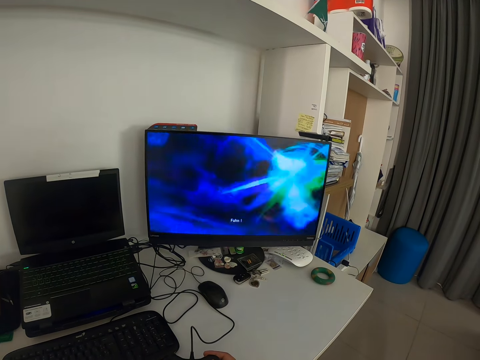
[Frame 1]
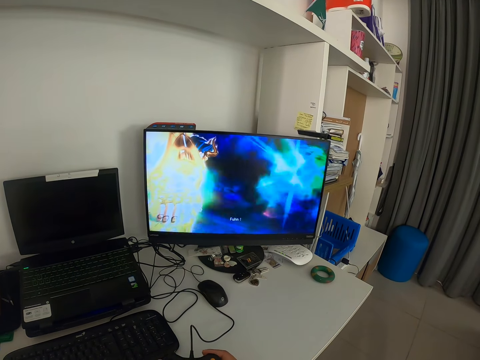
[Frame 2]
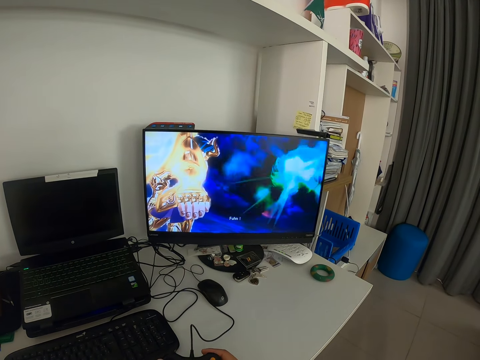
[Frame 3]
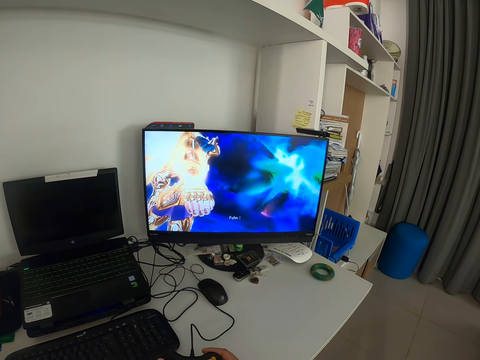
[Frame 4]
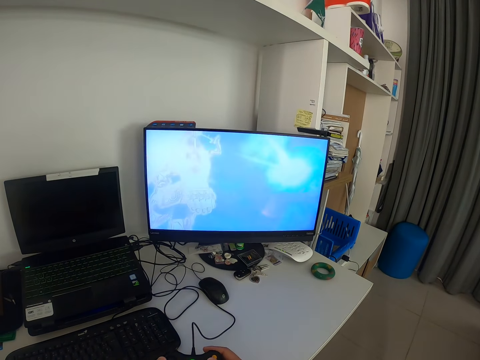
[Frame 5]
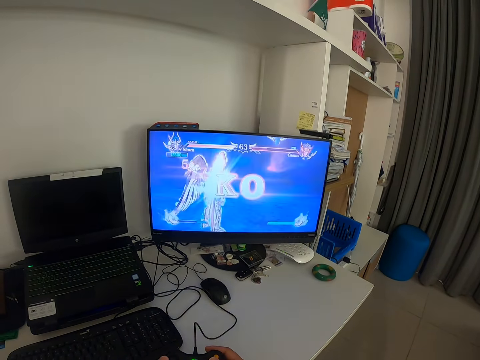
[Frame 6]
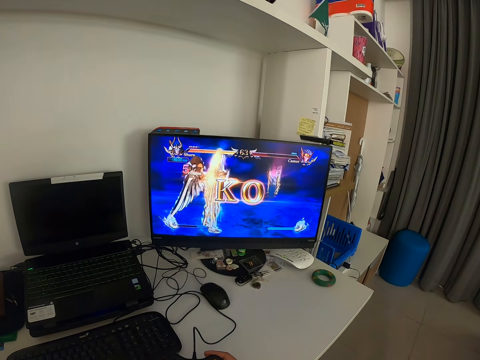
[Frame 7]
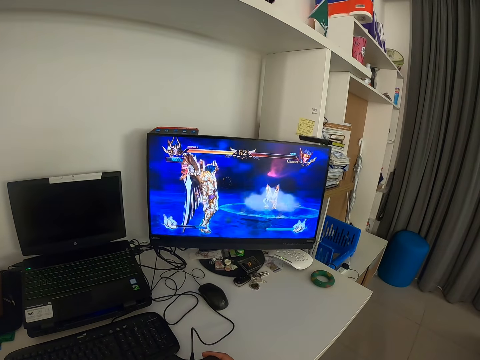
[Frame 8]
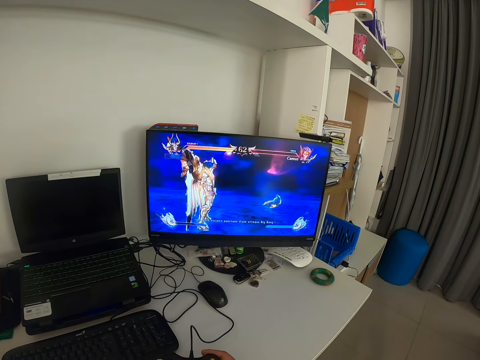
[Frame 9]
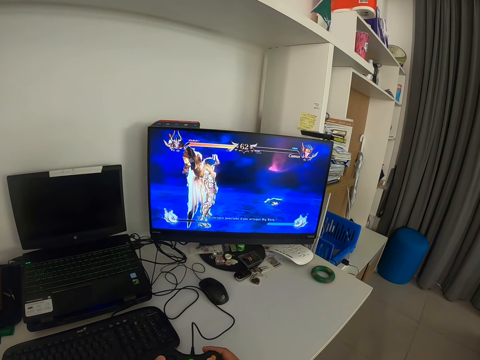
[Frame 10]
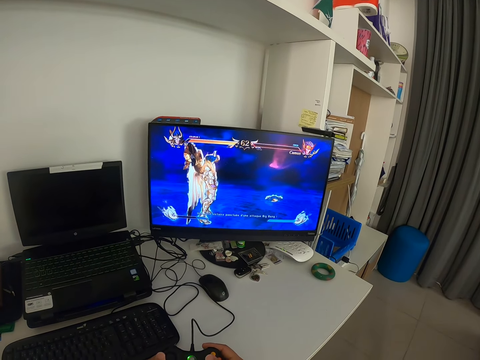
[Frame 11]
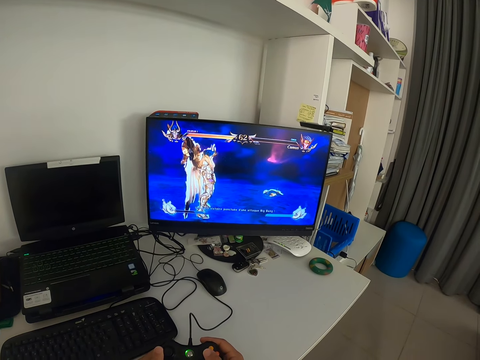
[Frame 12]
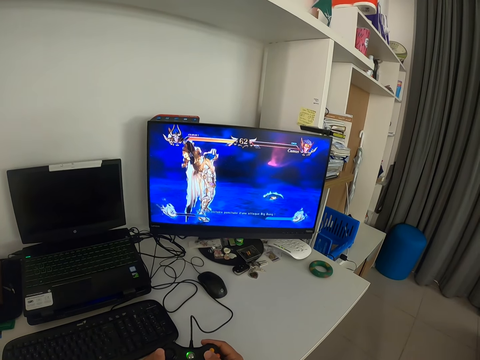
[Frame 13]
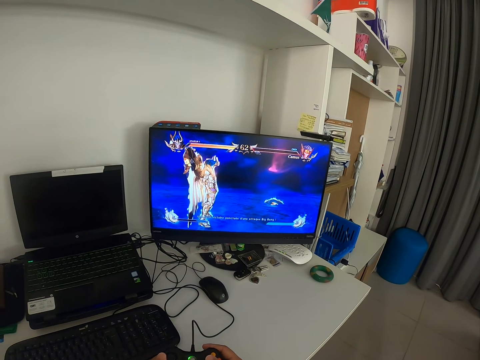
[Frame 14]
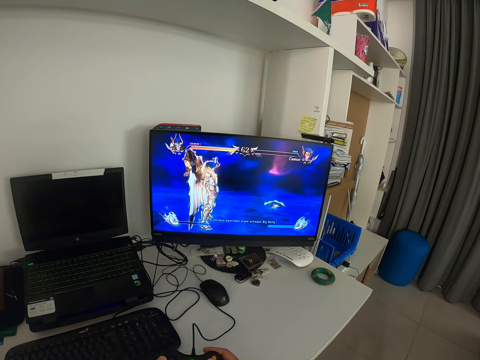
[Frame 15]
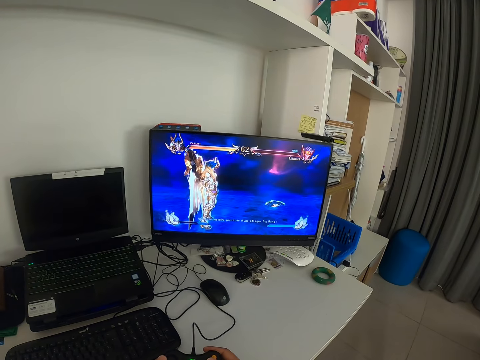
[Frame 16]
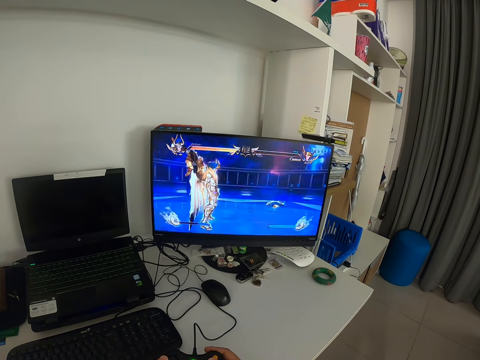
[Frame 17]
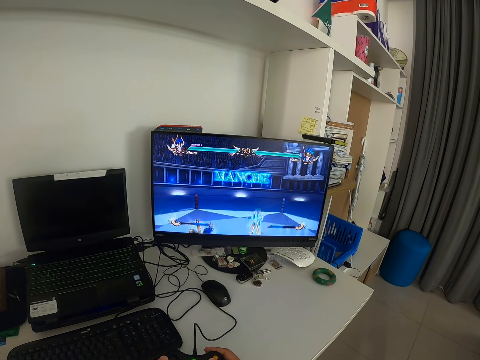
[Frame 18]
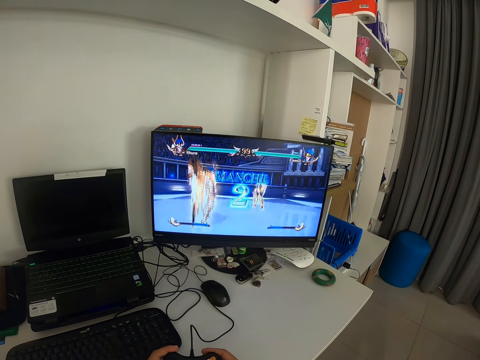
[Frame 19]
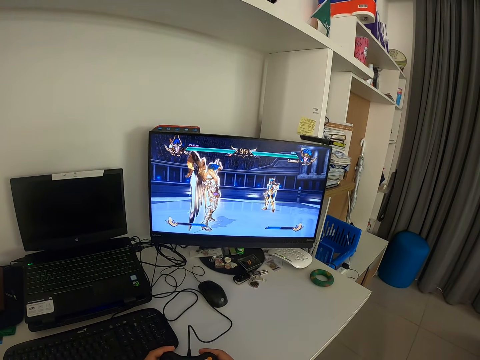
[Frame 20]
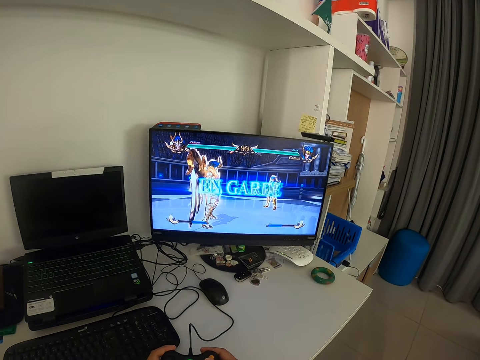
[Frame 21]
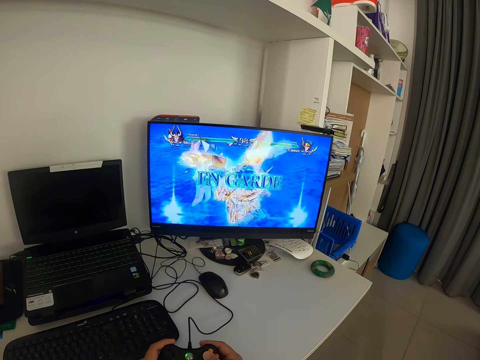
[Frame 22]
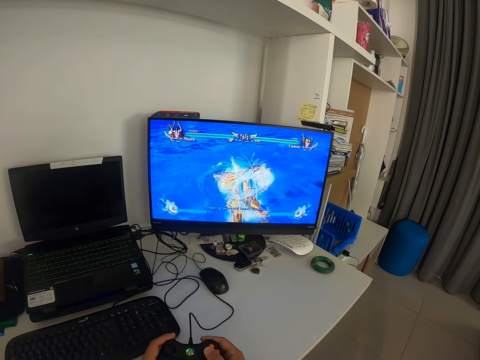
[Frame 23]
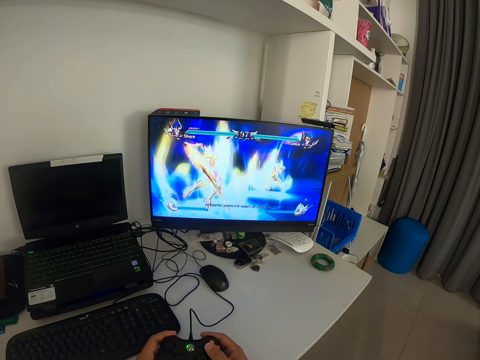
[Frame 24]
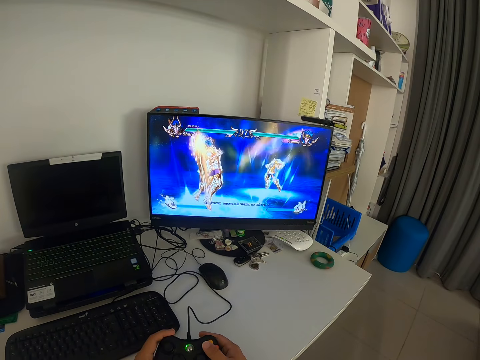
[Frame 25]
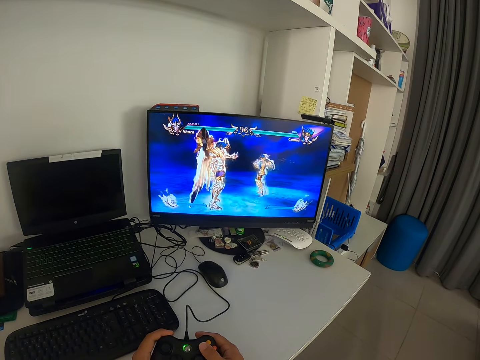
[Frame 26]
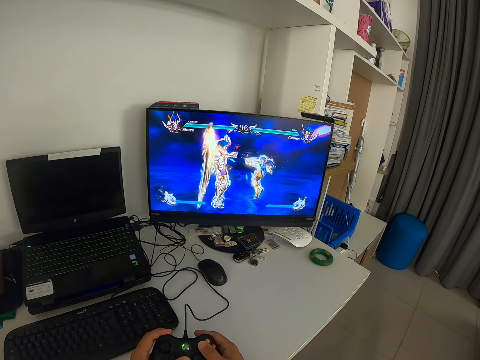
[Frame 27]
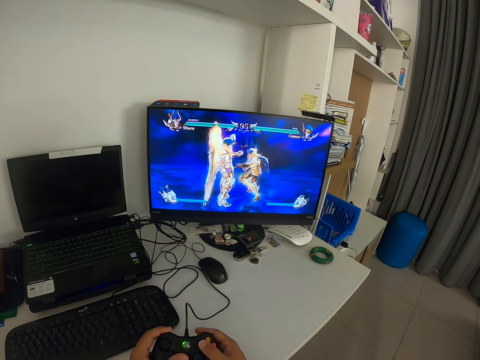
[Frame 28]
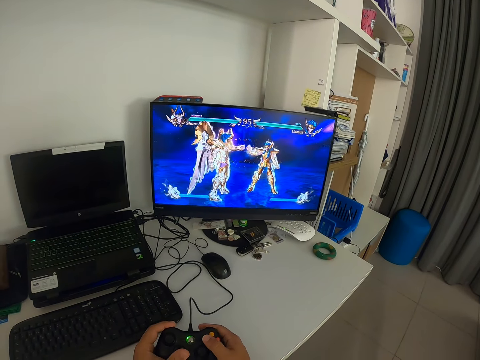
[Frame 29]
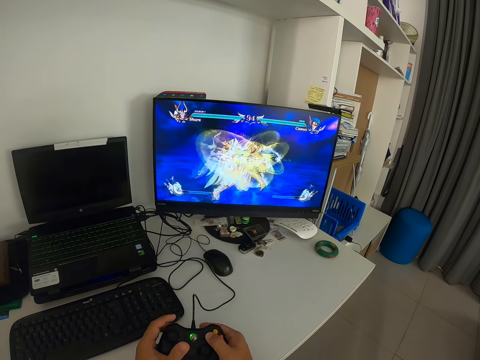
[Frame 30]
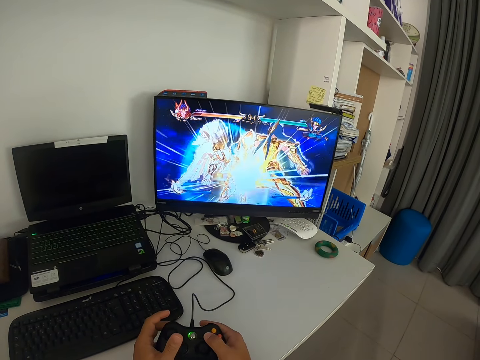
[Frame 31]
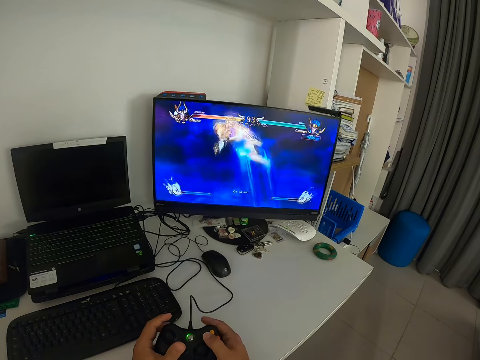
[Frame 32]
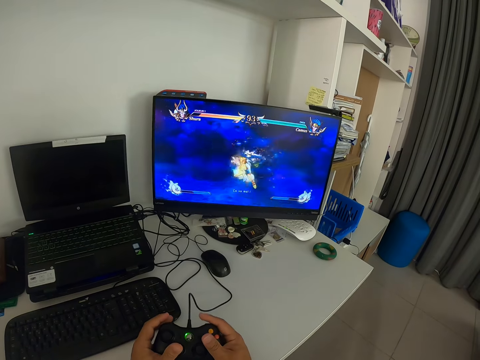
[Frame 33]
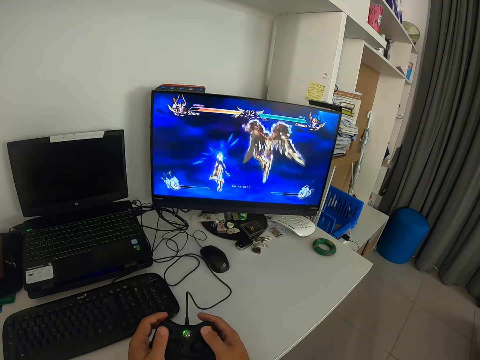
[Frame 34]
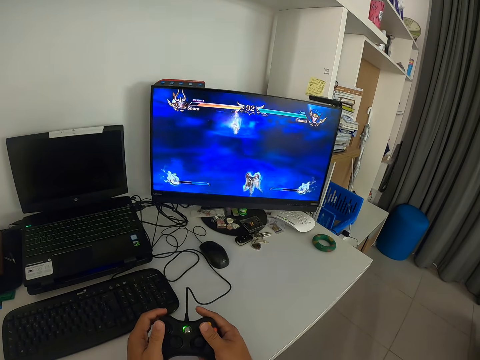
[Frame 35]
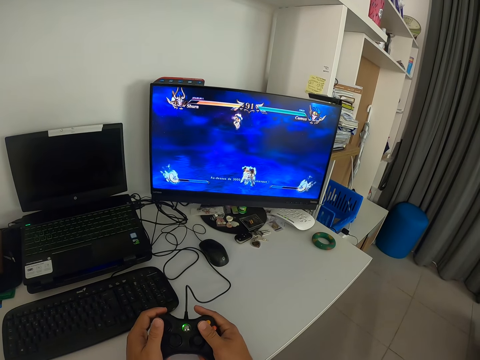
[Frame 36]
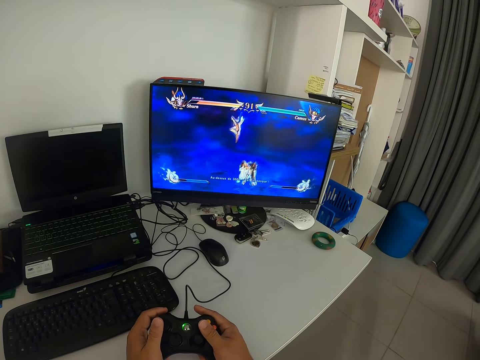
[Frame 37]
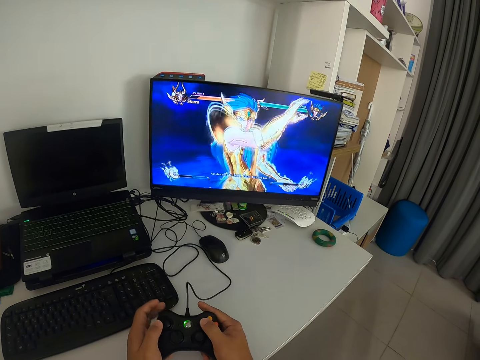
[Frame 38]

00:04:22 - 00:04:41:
The camera wearer holds the game console with both hands. They press the game pad. They look at a monitor. They operate the game console.

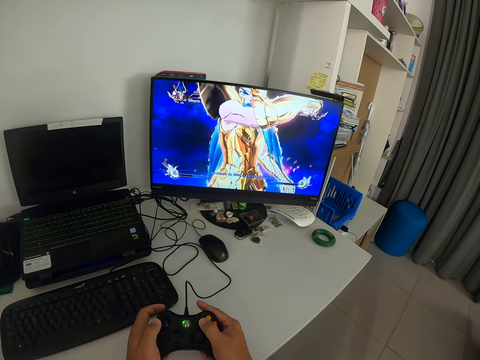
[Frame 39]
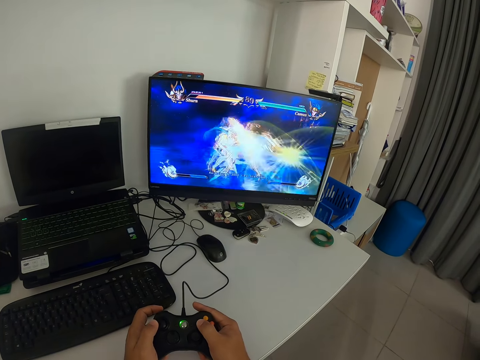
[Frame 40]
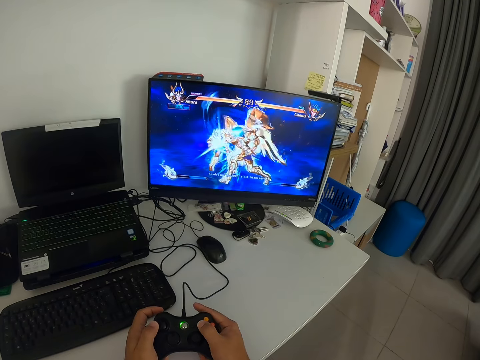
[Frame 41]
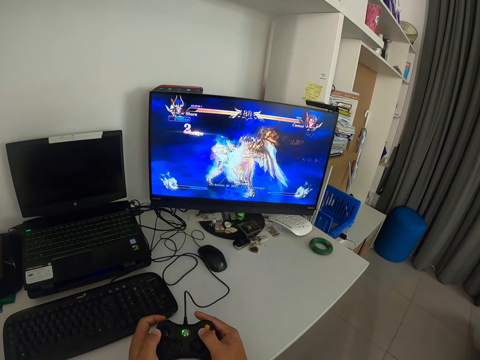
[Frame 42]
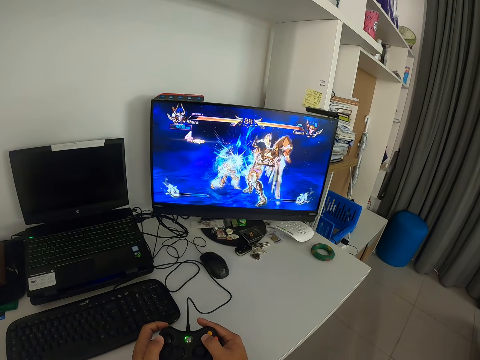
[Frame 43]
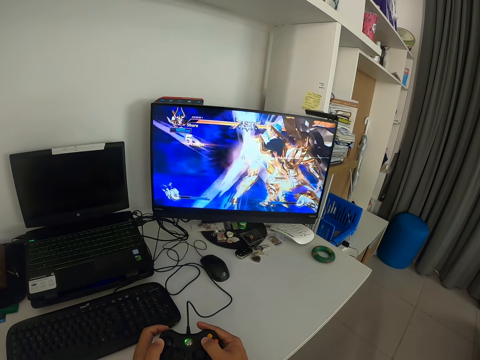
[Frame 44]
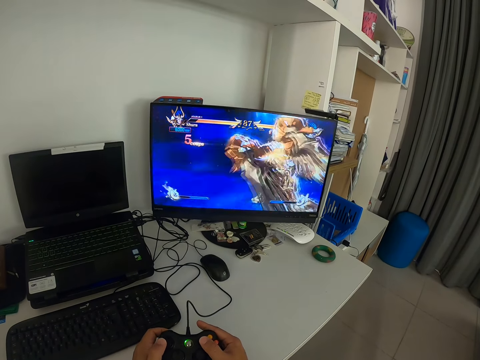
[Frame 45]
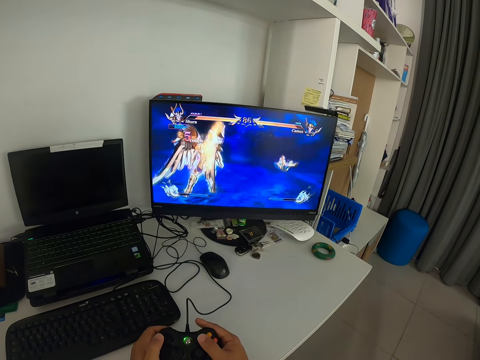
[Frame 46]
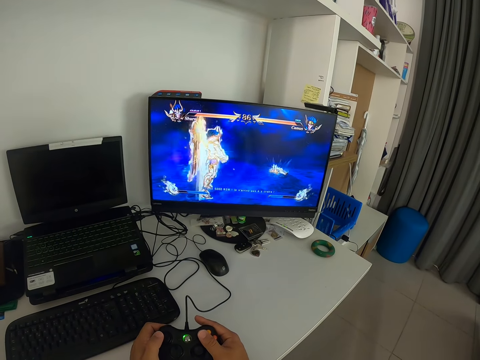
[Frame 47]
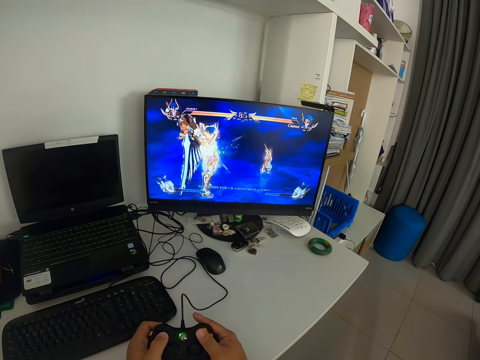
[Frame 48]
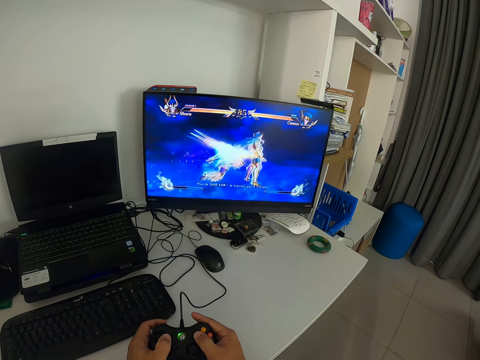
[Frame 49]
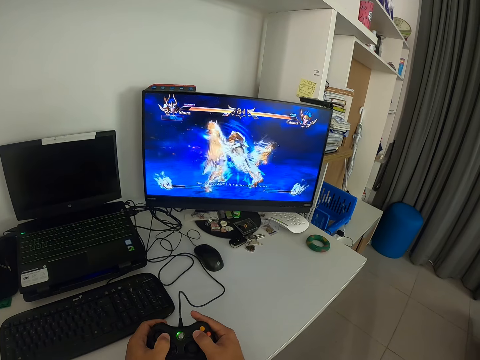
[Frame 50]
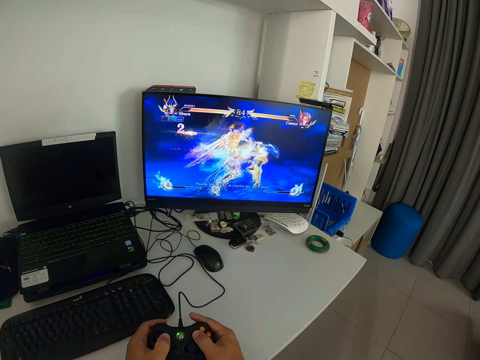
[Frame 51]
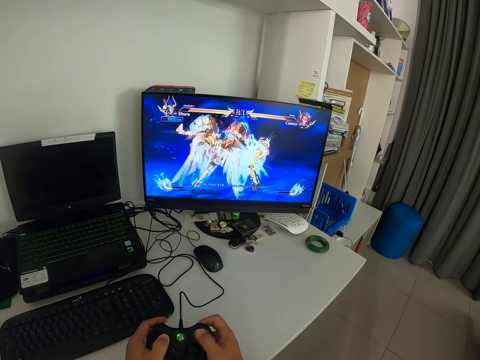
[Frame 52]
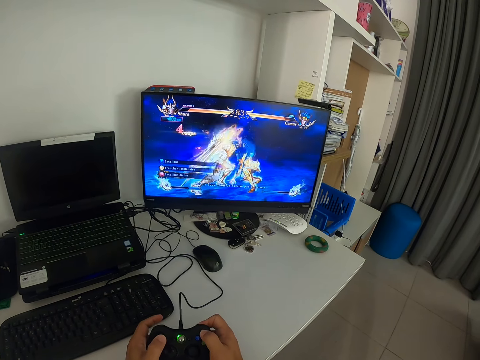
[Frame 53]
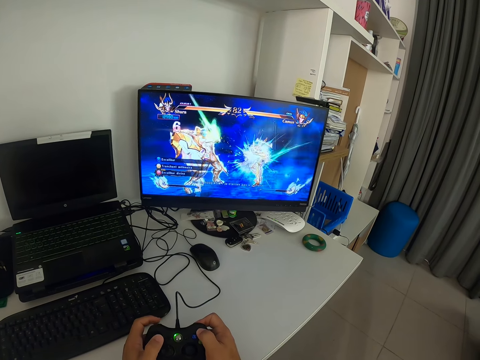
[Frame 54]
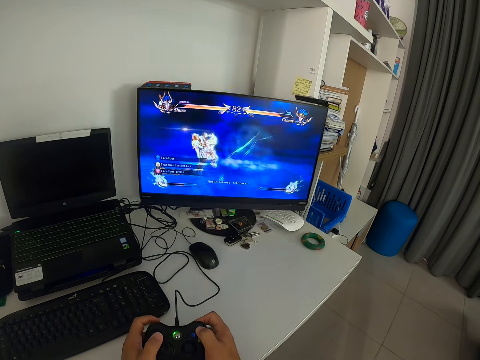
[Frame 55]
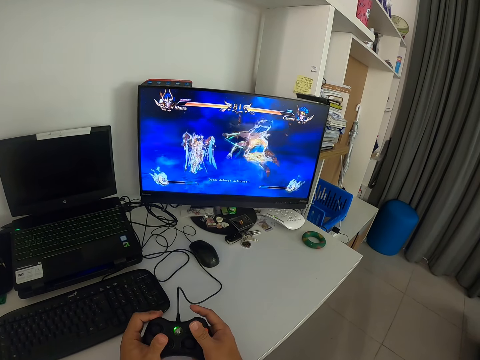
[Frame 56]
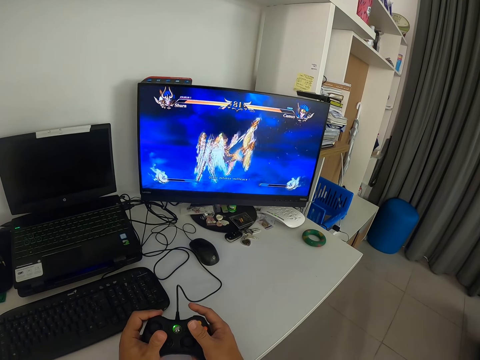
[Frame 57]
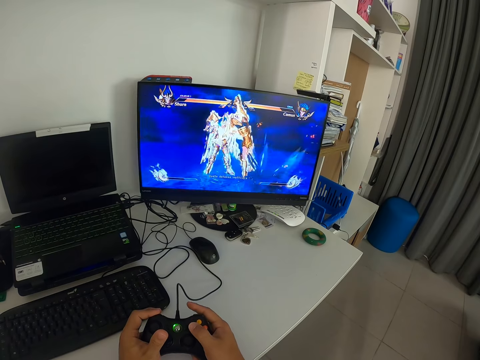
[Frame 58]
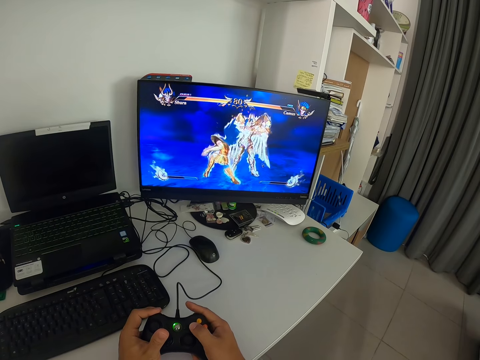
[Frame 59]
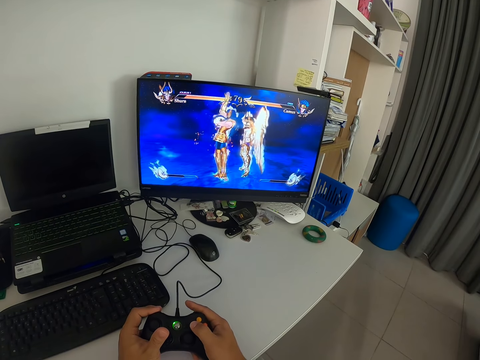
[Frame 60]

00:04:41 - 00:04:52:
The camera wearer looks at a monitor. They press the game pad. They press the game pad again. They look at the monitor.
